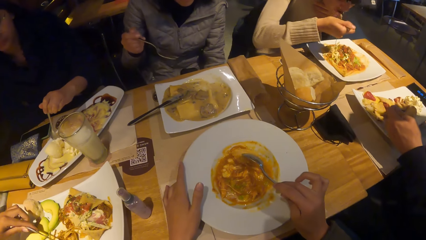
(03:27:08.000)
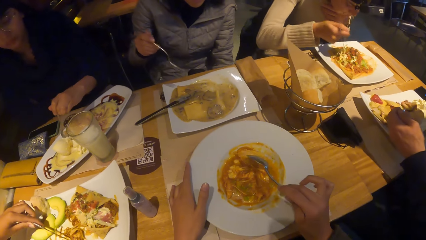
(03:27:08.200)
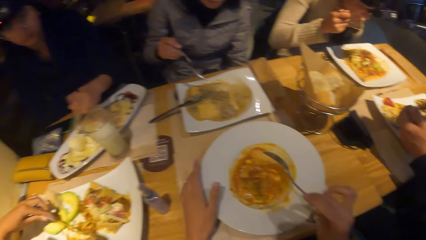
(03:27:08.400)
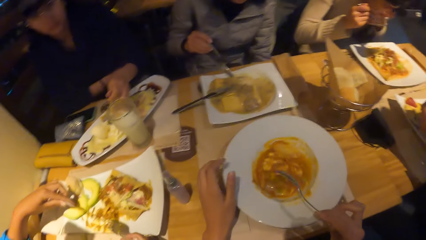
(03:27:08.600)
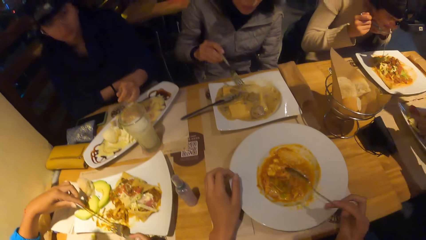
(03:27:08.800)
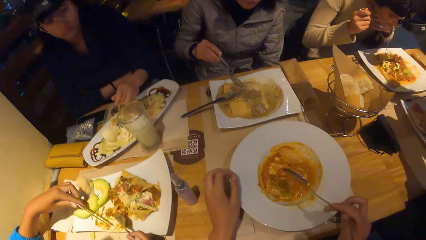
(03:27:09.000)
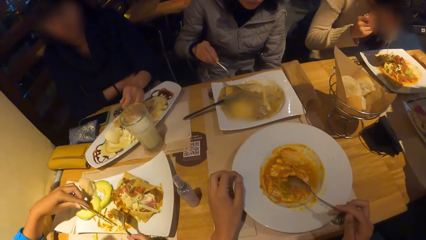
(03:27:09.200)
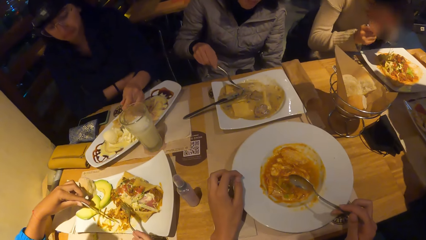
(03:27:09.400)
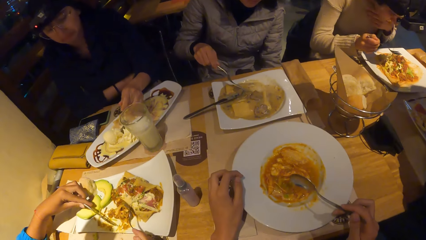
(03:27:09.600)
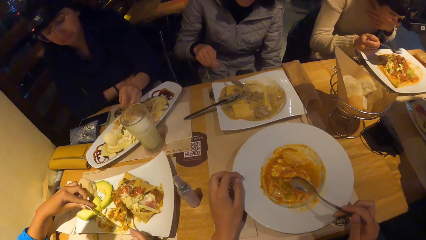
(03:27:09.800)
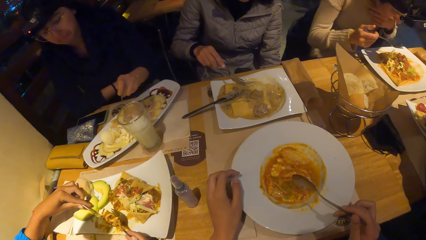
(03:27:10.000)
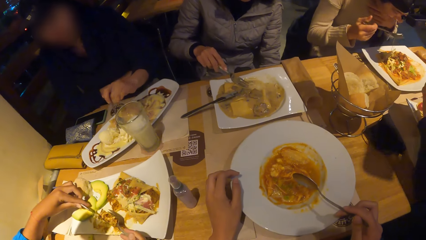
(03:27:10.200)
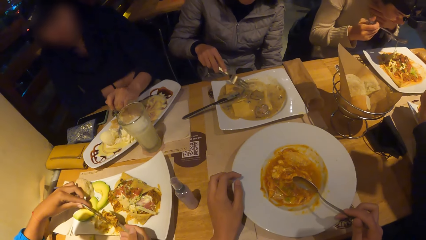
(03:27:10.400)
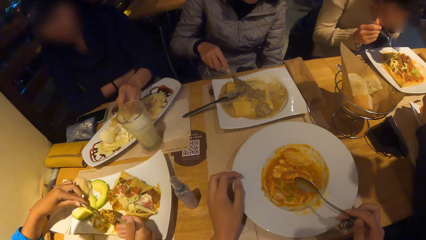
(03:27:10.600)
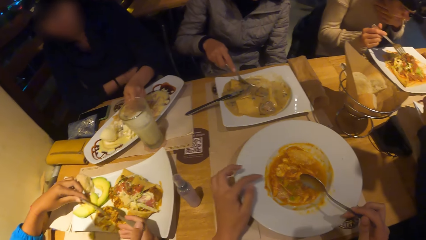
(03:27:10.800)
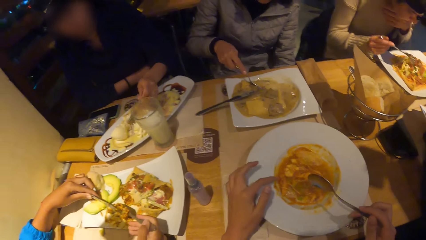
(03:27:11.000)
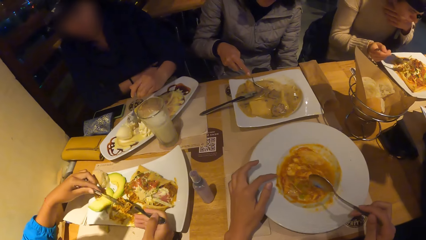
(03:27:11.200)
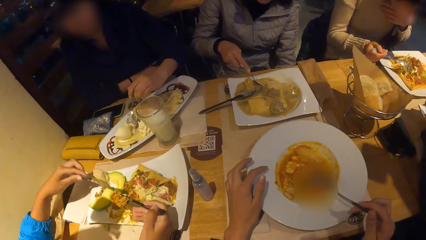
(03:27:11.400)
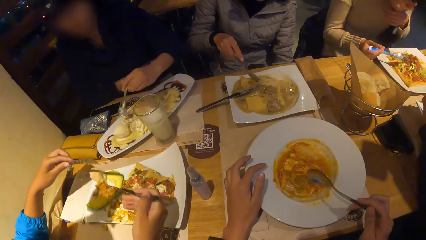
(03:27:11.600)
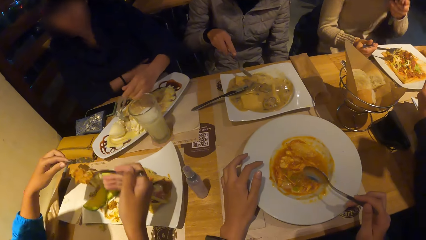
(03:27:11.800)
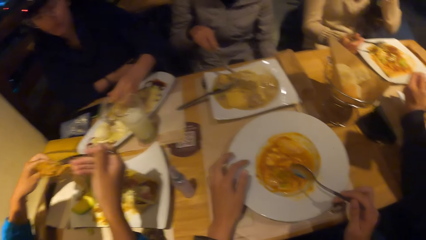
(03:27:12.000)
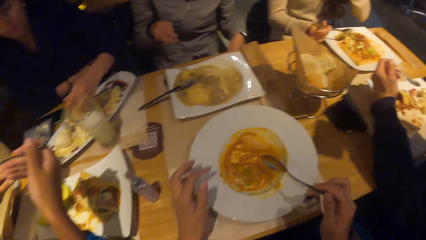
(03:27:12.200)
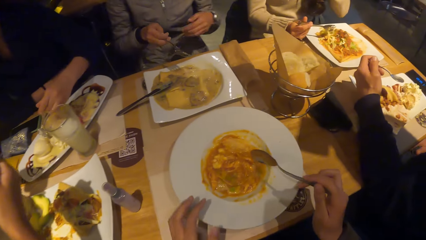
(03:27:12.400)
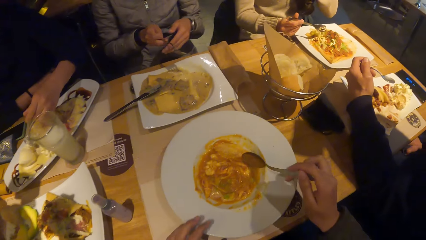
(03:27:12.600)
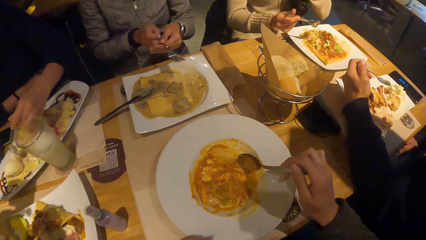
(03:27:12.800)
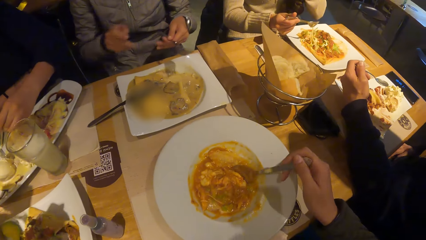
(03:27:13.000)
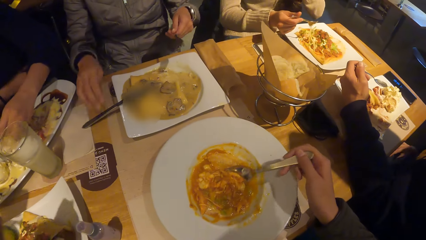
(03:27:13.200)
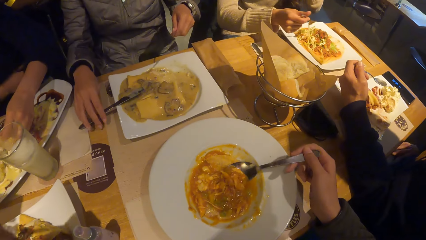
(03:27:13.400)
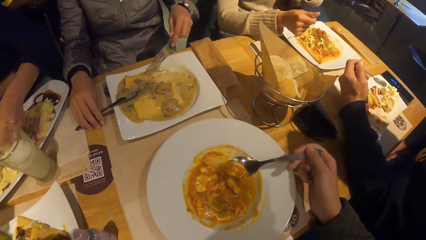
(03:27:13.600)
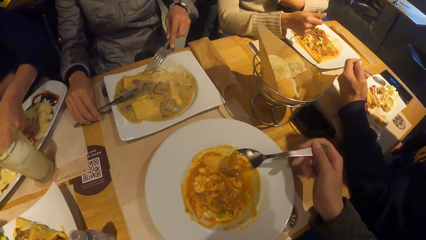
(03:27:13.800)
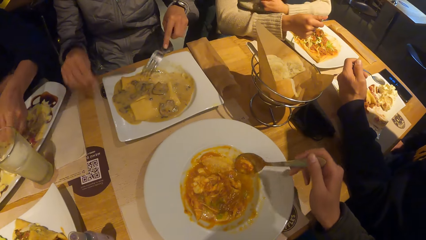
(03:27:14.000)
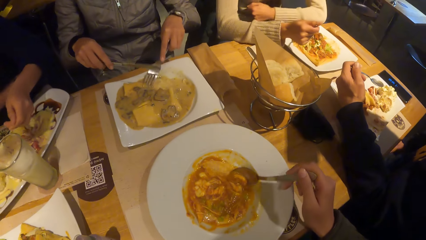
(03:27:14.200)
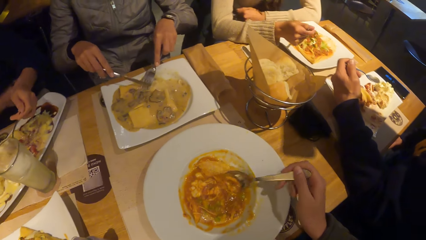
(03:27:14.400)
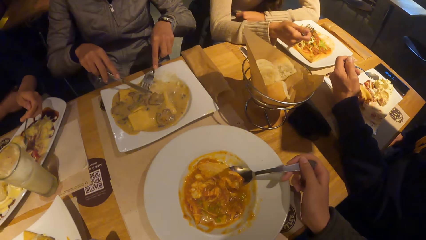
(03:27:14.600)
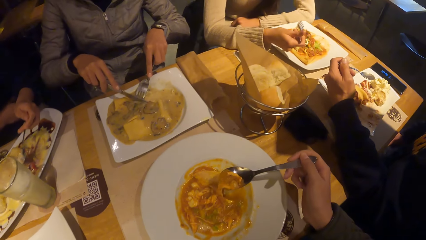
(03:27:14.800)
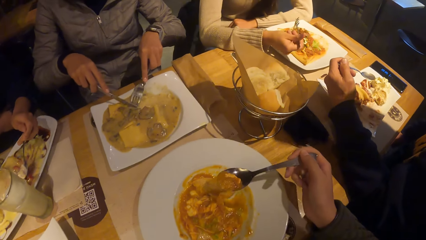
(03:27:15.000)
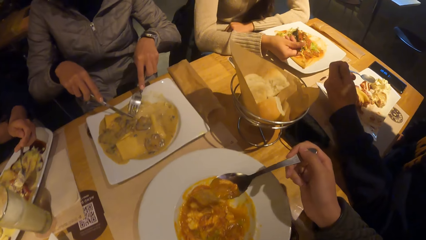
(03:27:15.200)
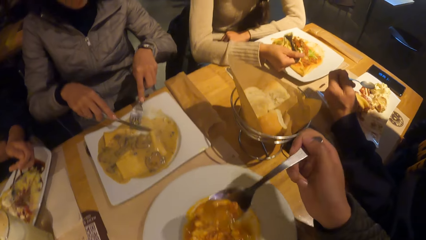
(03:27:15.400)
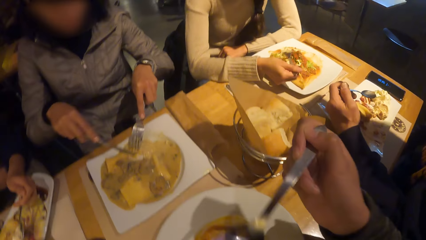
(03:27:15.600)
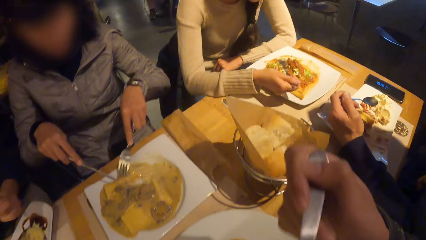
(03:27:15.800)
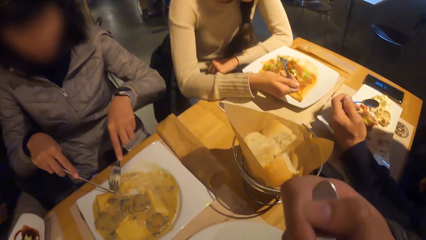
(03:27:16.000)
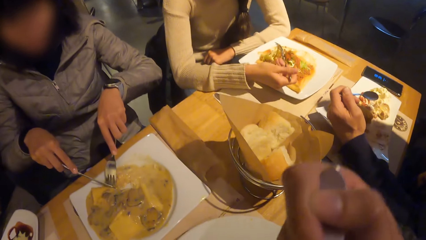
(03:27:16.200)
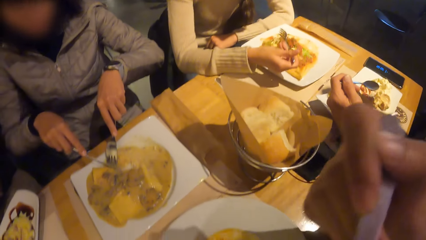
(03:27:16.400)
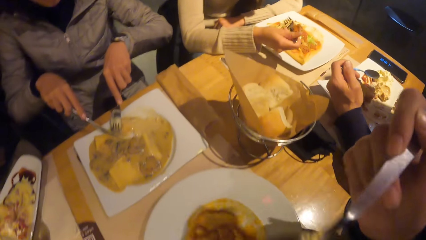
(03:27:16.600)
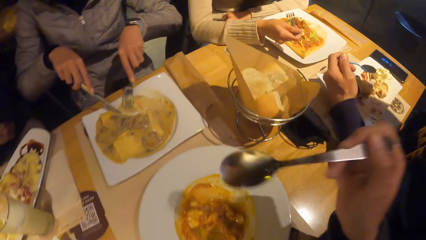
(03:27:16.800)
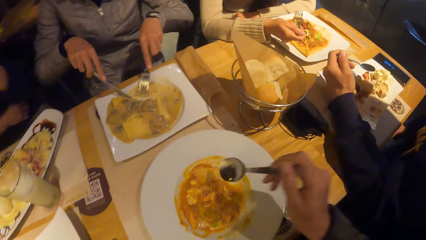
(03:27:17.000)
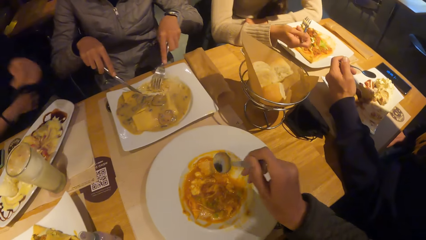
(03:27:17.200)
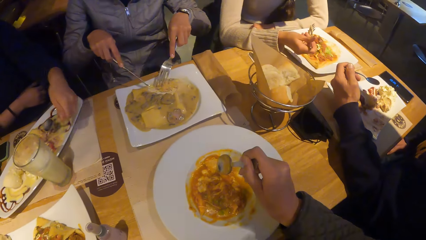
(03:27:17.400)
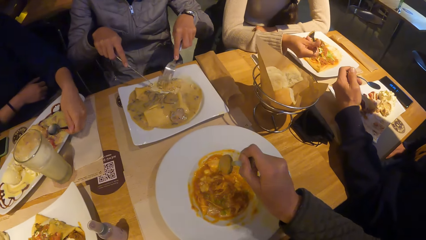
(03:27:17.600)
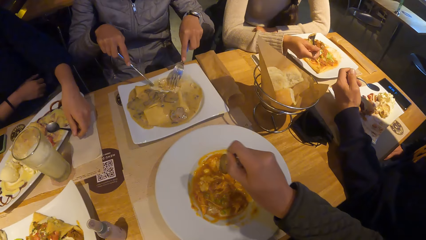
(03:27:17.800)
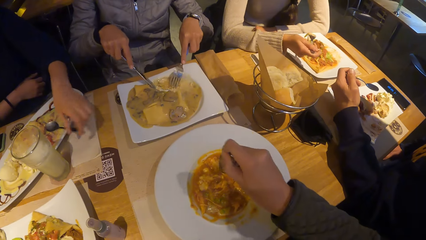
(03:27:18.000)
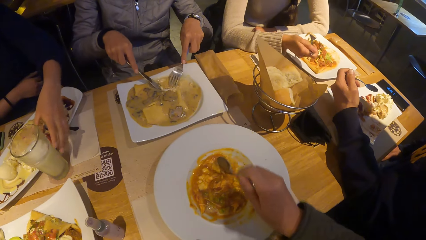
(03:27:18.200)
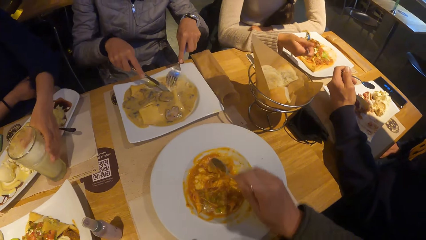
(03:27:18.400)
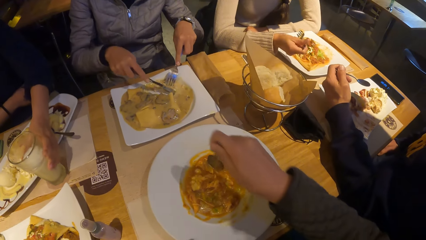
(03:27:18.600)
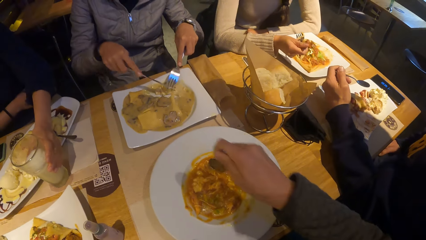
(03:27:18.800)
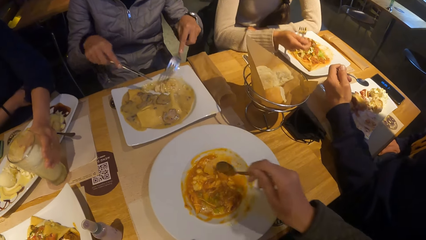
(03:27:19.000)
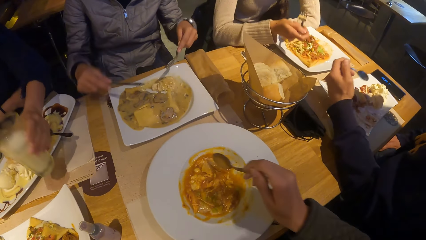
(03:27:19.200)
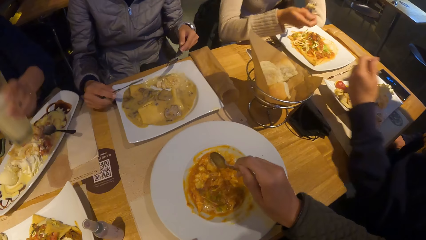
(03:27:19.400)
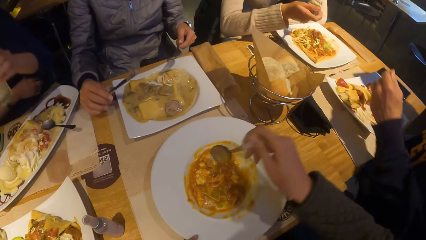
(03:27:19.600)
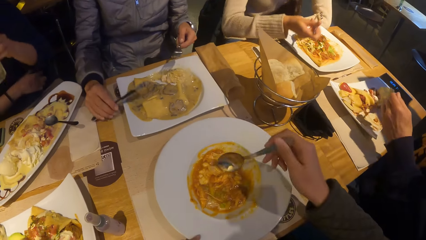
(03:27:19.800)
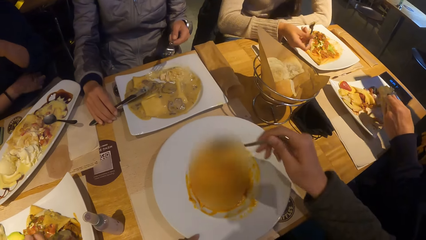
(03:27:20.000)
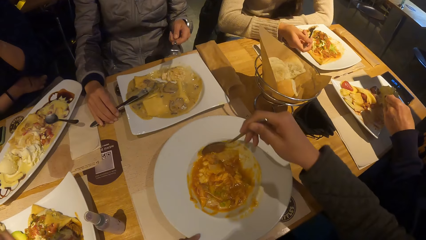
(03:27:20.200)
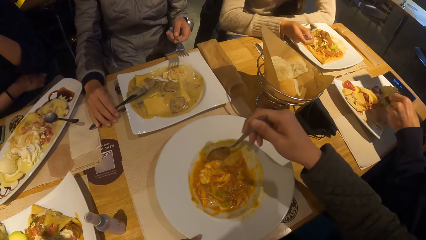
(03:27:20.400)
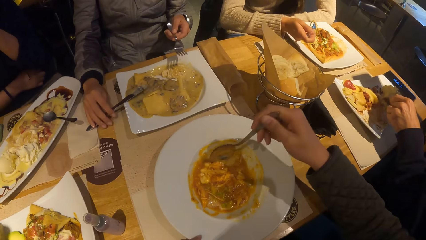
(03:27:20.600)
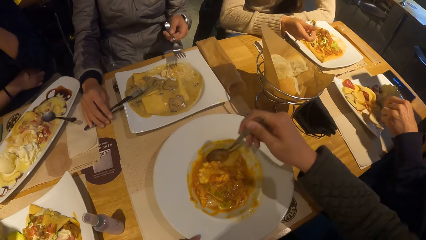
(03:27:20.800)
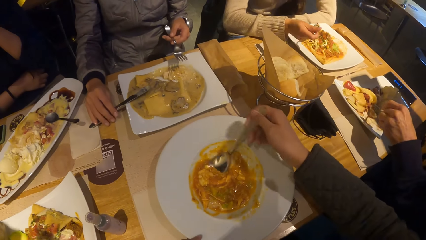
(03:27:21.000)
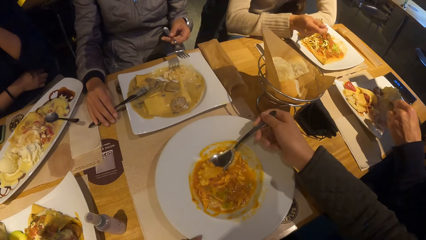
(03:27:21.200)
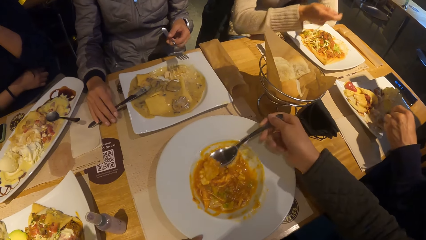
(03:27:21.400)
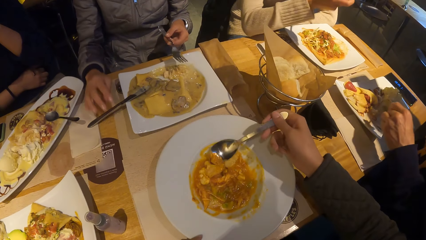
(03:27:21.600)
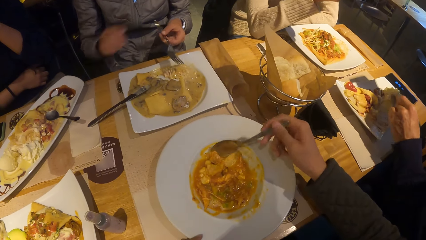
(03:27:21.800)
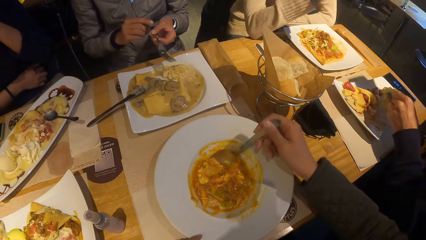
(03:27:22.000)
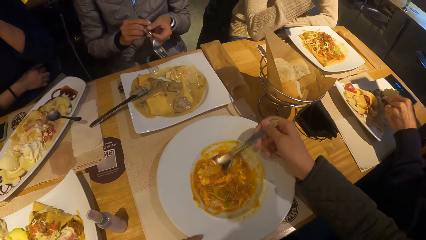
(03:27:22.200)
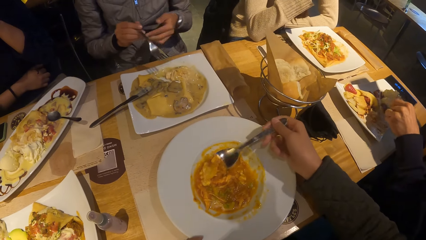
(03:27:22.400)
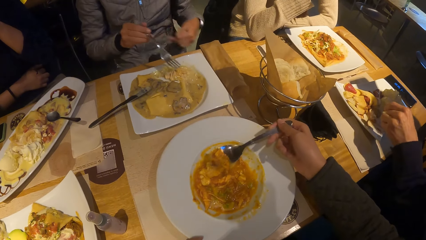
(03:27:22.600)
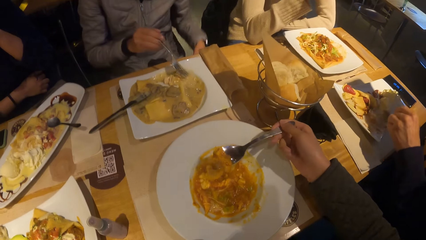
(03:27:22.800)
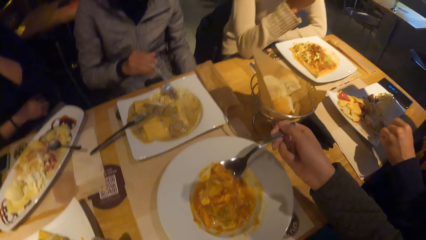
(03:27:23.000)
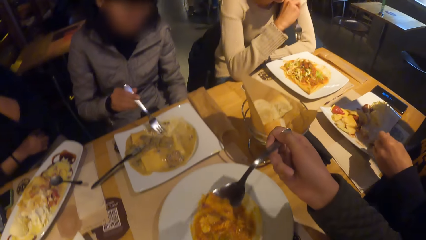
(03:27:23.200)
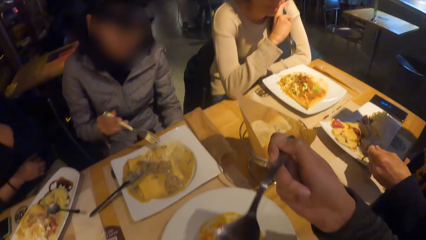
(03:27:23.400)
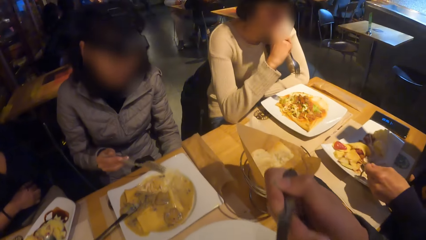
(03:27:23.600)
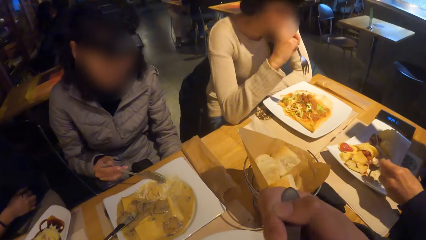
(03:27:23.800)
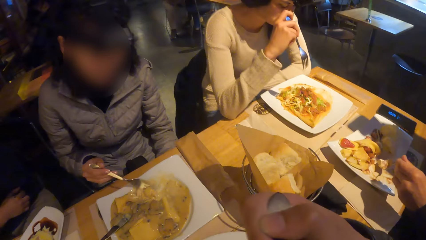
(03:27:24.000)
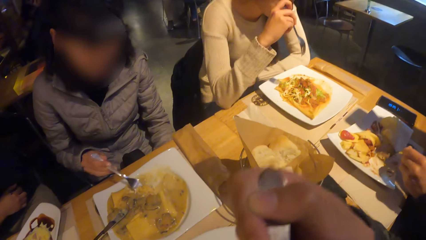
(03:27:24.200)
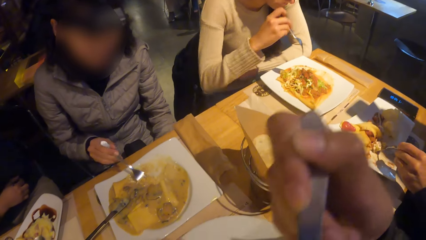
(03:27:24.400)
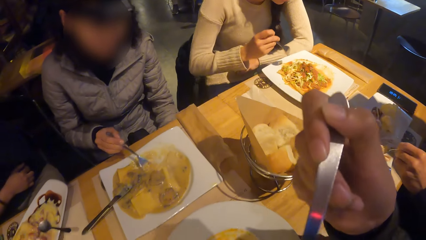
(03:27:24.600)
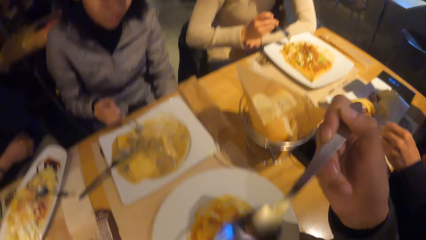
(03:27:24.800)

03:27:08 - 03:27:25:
The camera wearer scoops the food. They eat the crepes. A person puts the spoon on the plate and holds a glass of a drink.
